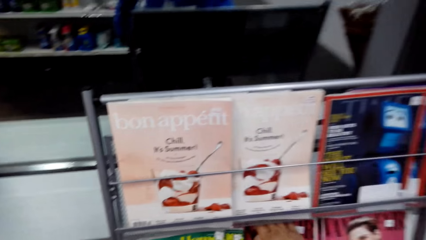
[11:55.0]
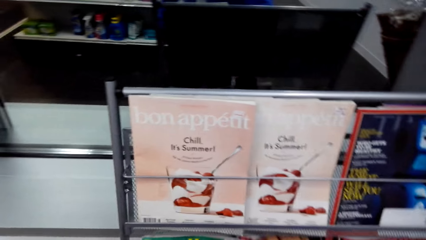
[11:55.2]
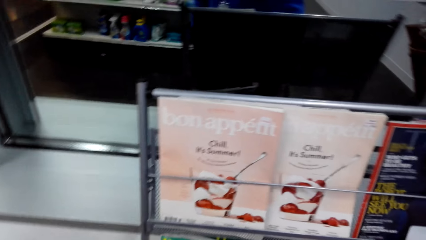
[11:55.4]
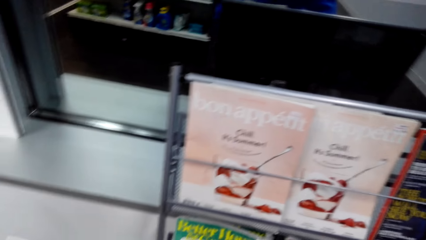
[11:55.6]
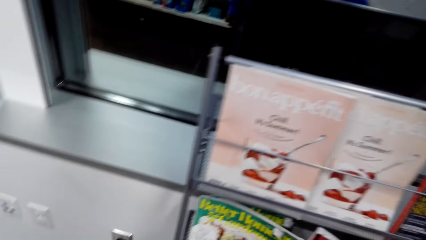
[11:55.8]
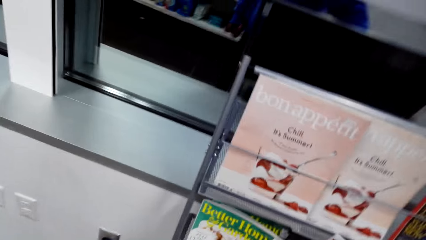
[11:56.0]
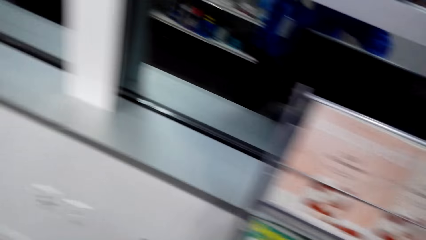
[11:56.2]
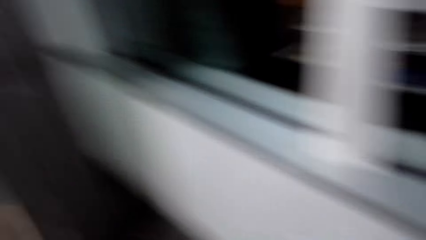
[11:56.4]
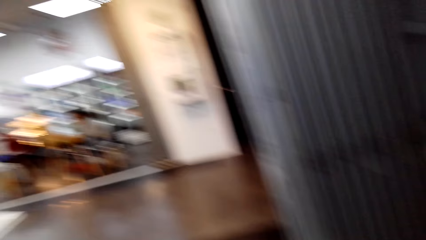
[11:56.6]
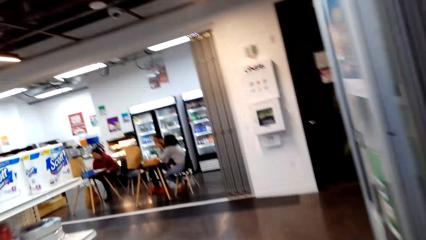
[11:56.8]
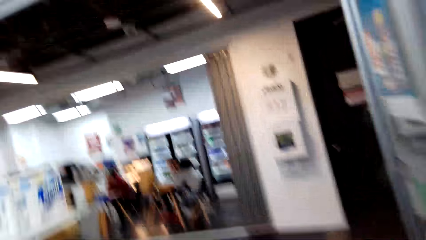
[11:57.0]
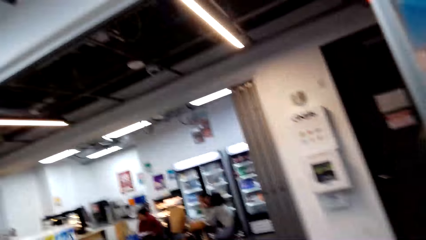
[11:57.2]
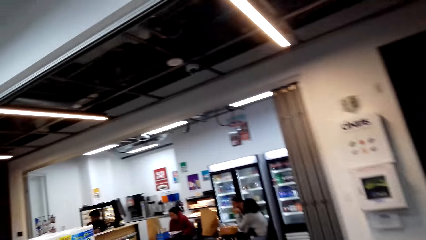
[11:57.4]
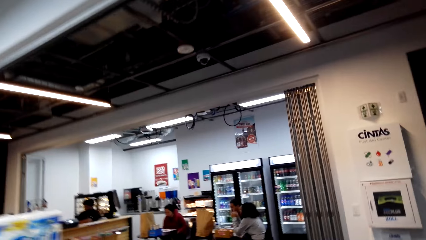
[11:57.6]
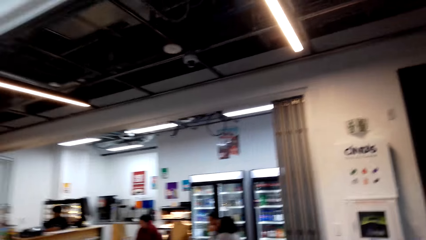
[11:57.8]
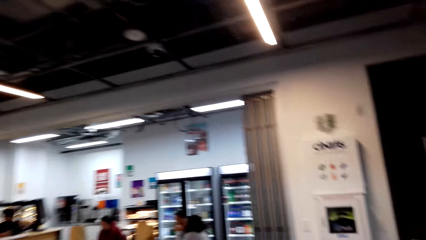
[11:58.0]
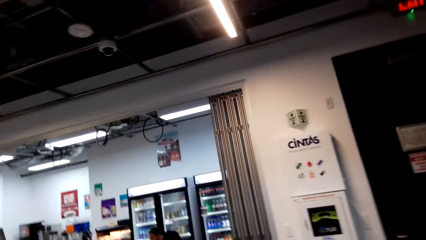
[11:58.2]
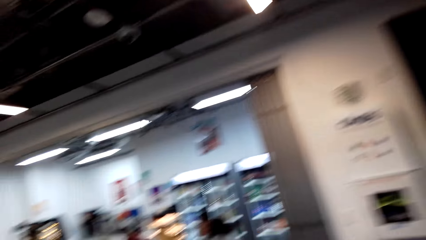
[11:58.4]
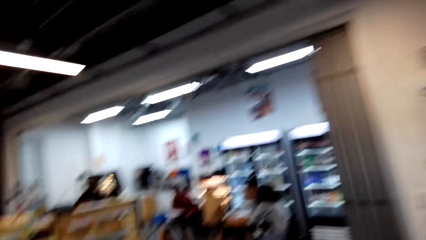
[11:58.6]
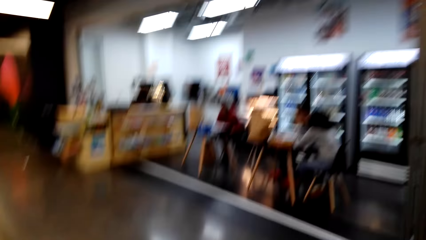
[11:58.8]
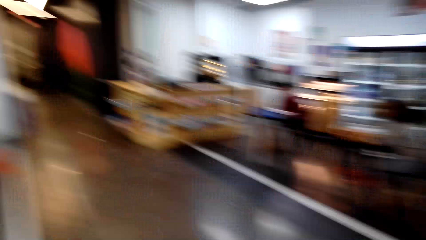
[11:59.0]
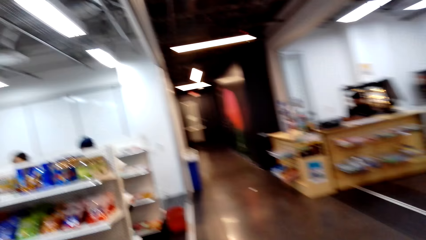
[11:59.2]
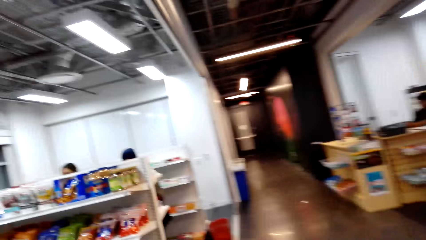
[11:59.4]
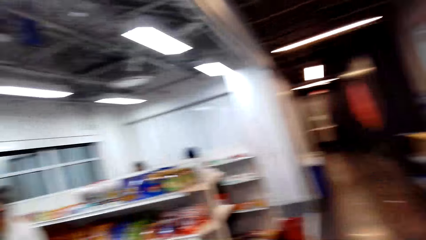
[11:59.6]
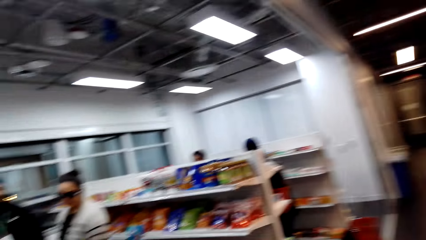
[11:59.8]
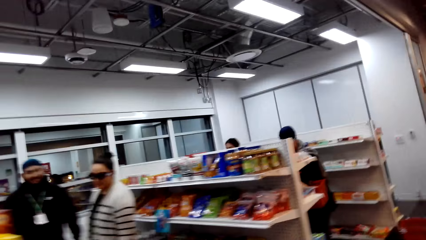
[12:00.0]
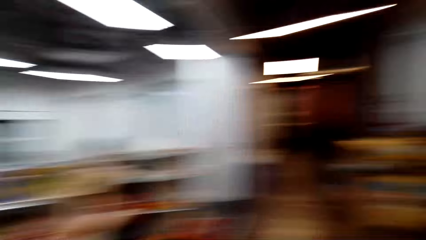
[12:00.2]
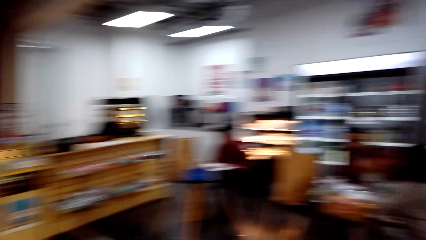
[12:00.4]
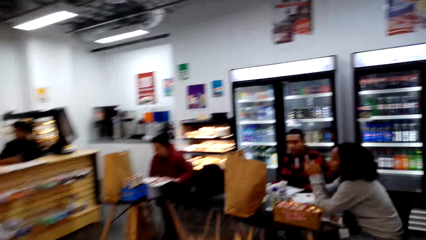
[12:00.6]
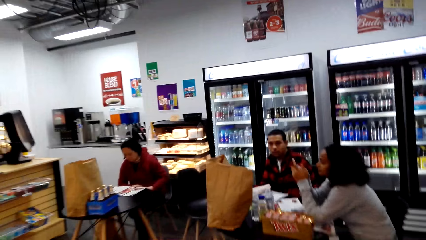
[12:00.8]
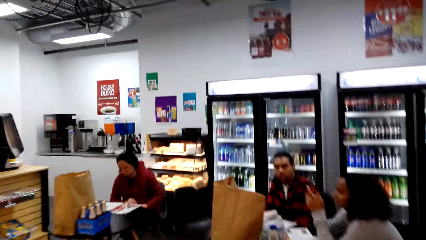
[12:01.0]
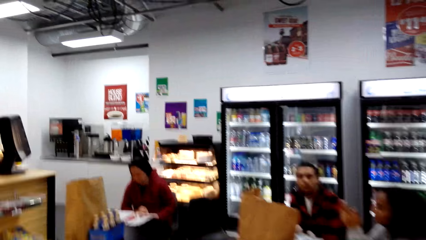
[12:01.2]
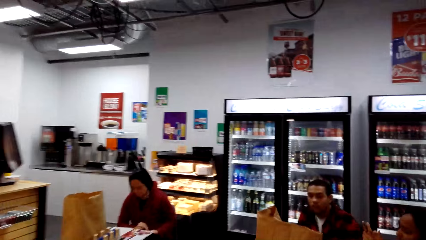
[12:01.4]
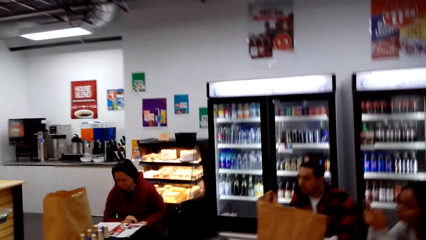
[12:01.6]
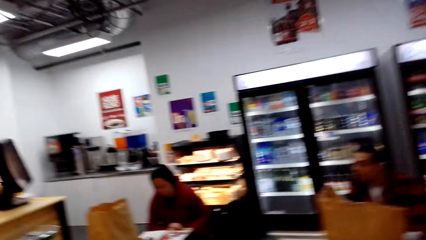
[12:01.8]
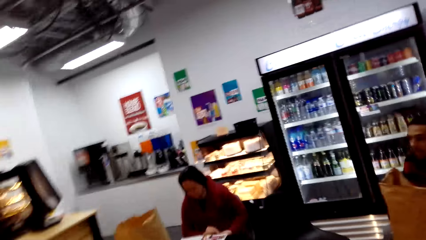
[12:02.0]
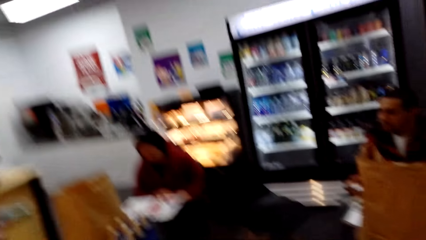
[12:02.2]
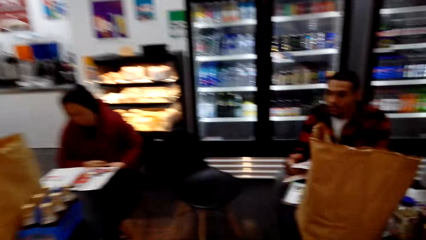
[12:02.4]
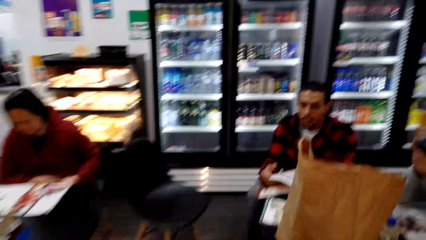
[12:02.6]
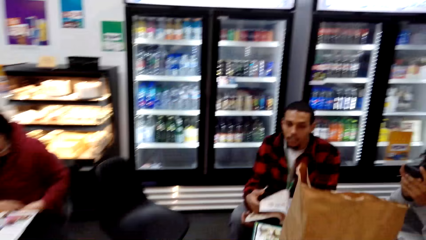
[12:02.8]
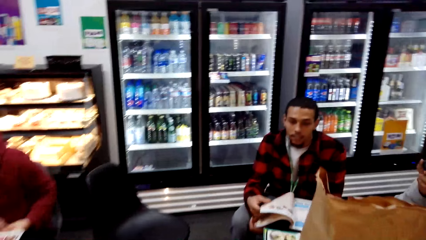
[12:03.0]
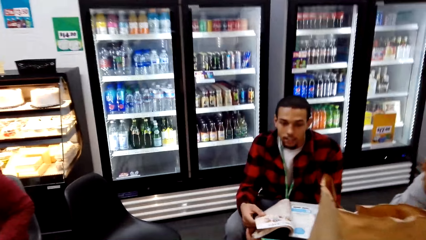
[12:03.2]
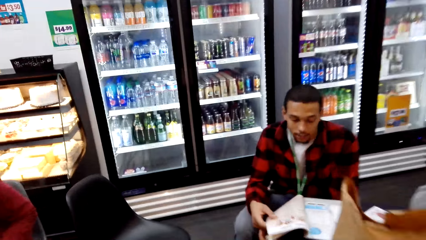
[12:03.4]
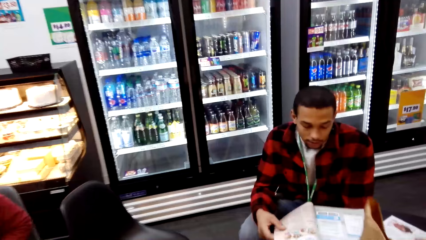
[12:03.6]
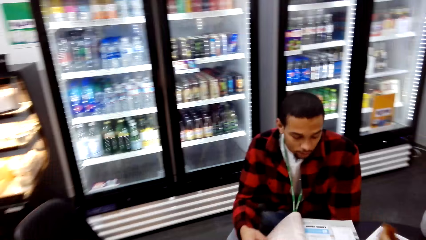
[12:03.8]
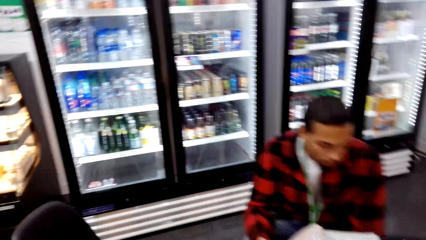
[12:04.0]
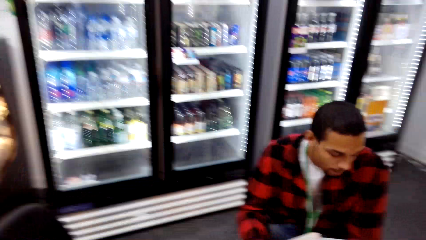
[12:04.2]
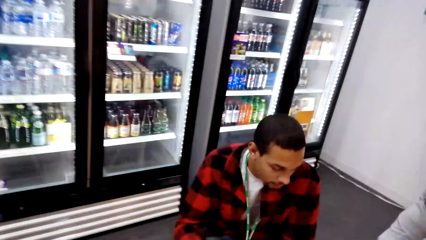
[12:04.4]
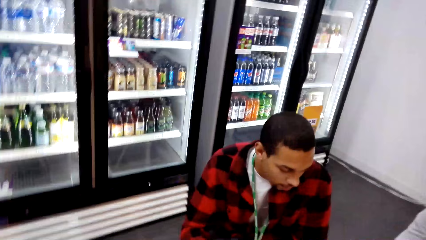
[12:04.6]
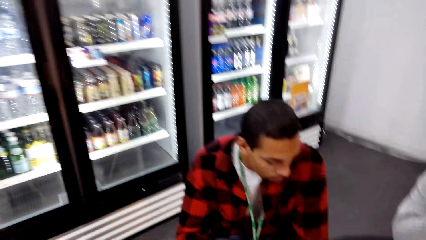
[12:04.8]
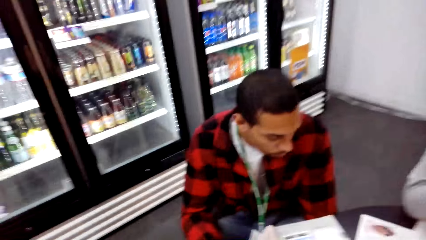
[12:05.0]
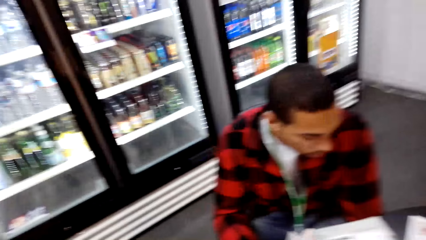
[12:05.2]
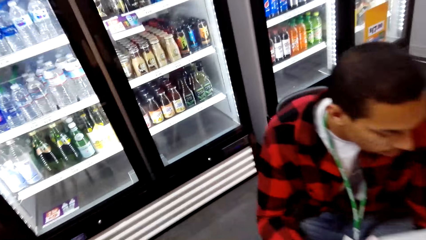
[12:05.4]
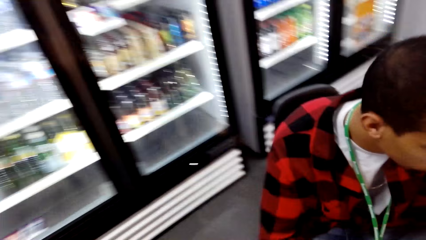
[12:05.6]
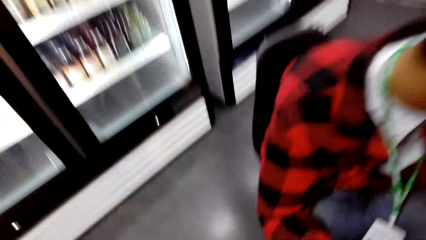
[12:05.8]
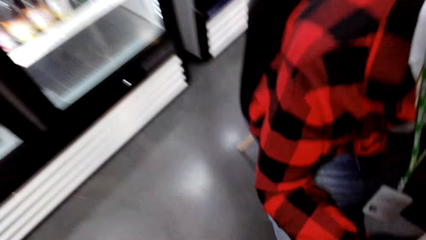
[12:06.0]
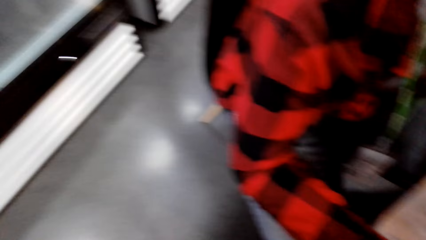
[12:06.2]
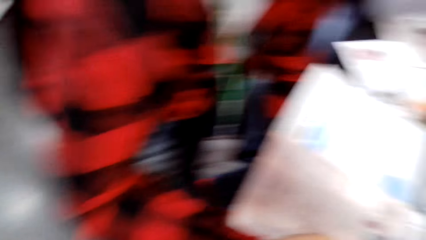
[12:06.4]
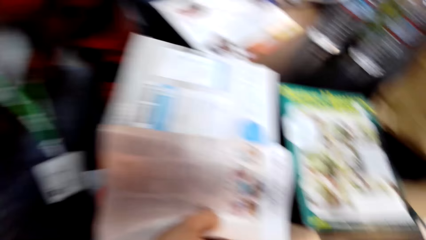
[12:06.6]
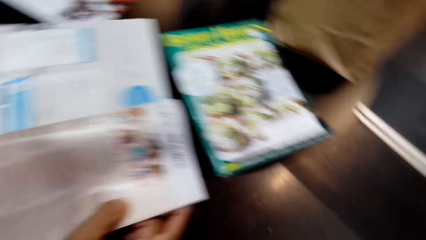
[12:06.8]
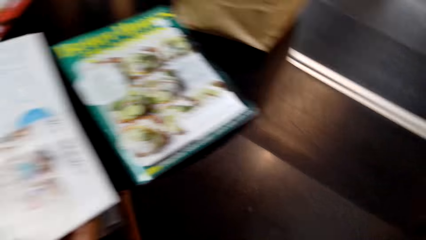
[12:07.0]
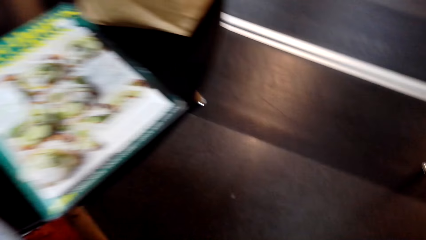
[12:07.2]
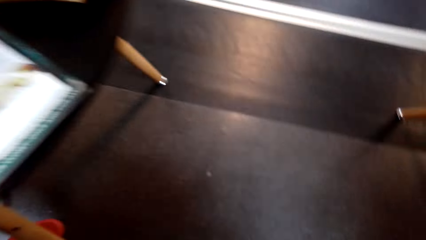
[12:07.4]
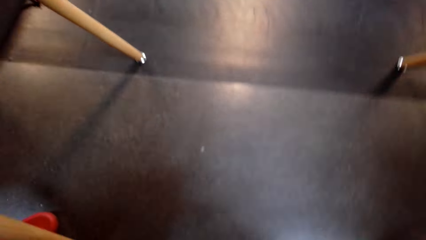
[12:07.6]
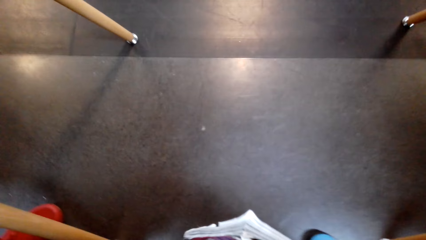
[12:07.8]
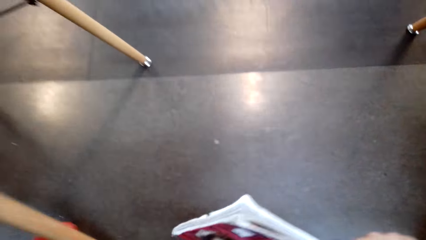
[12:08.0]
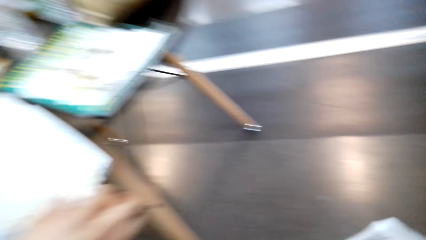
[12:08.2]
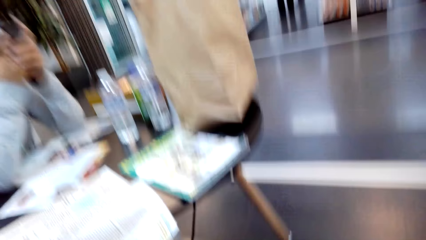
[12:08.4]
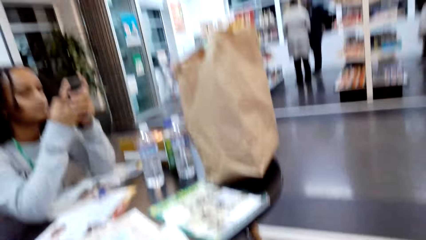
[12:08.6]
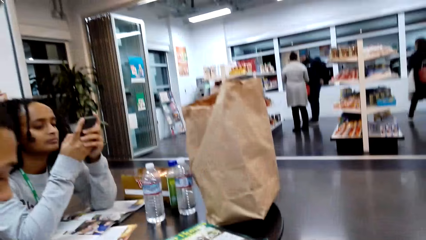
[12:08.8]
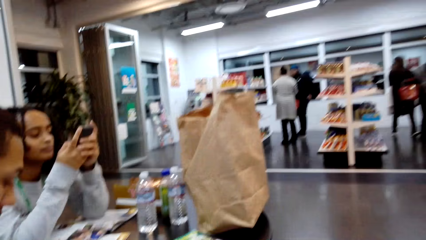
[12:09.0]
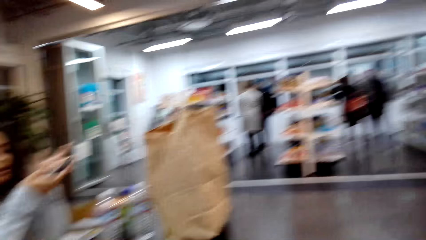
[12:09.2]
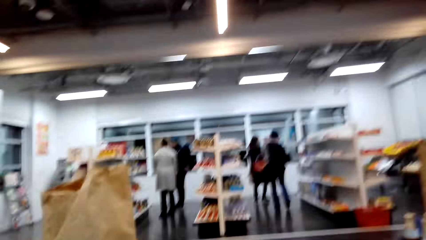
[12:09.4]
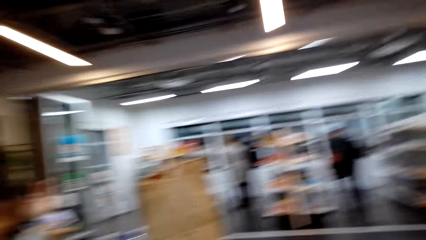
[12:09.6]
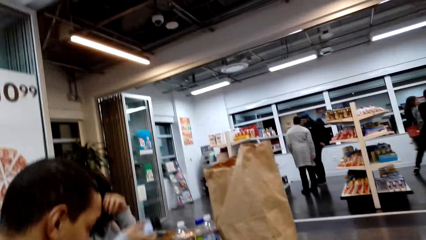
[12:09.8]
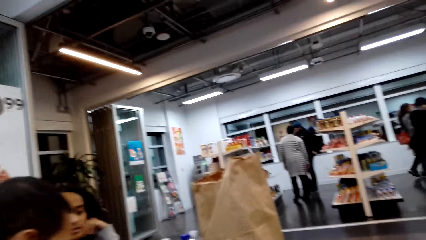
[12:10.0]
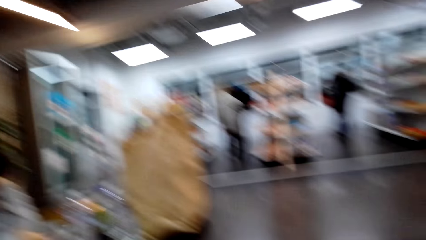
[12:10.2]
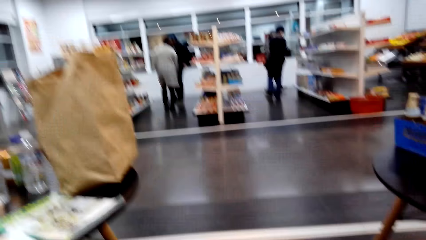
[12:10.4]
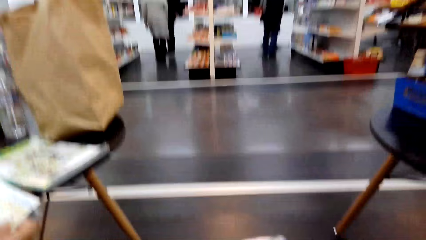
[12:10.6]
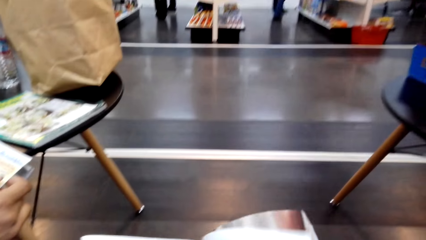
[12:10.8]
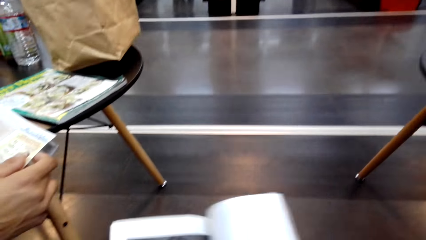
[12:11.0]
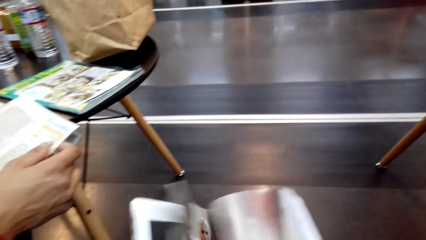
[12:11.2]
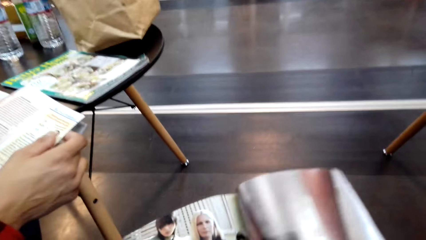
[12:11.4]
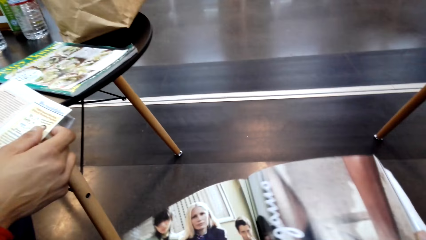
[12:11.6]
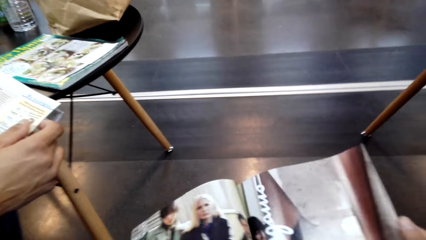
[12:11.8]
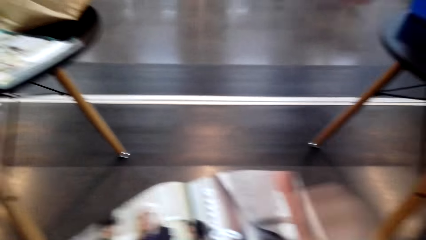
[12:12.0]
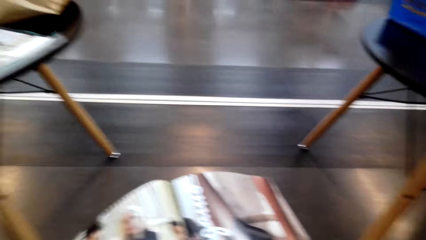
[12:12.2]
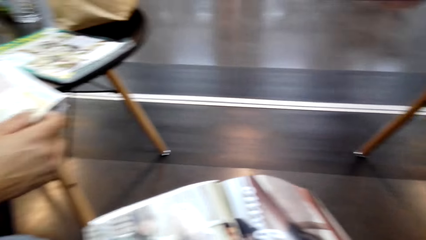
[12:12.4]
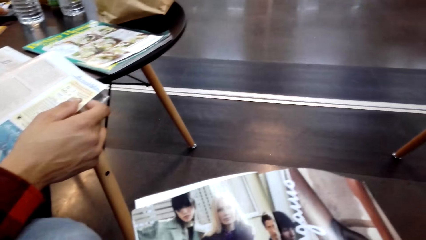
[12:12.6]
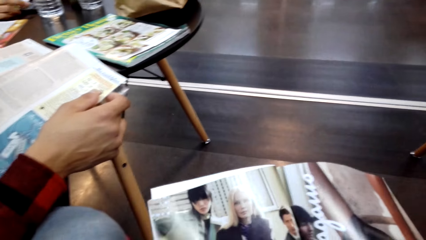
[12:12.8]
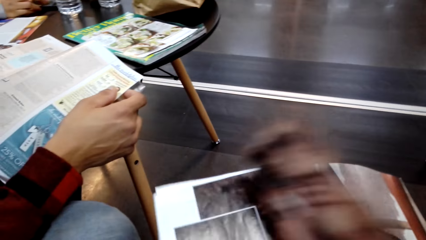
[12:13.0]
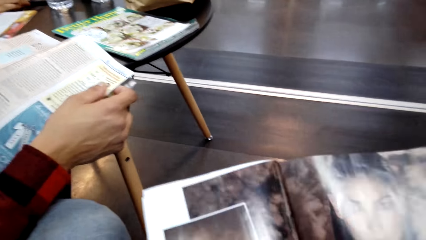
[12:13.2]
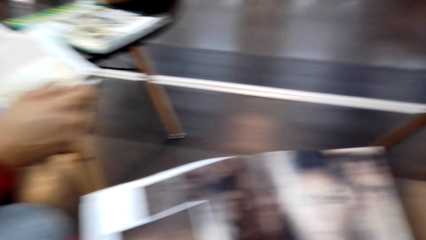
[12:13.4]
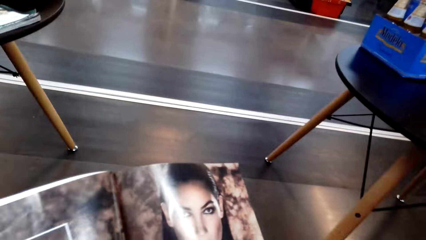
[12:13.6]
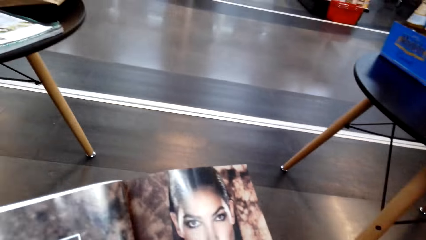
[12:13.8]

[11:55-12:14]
The camera wearer walks around the store. They sit in the store. They peruse through a magazine. They turn a page.
